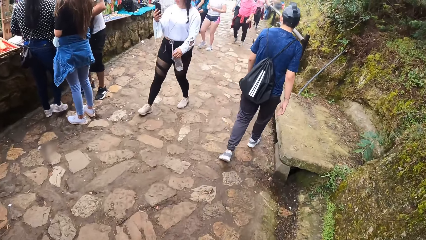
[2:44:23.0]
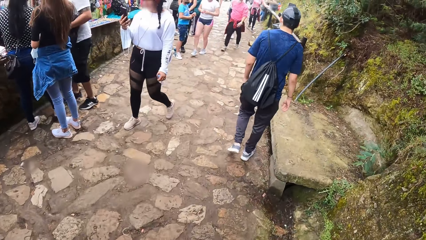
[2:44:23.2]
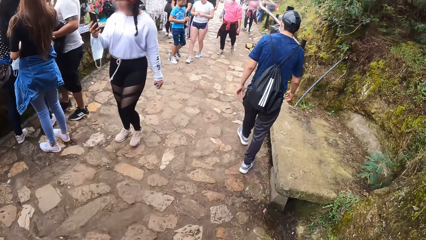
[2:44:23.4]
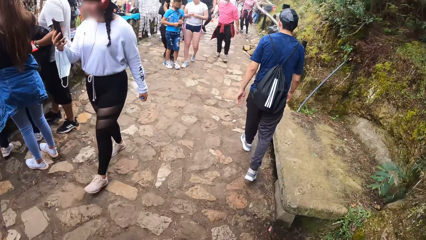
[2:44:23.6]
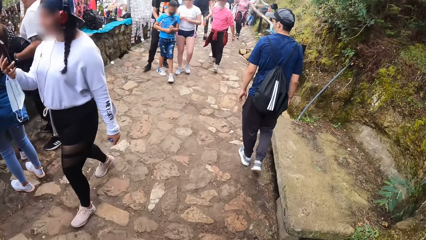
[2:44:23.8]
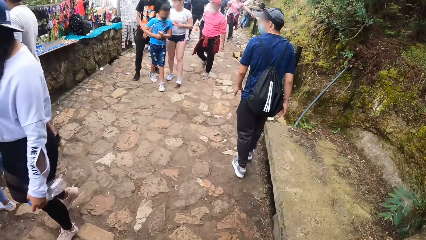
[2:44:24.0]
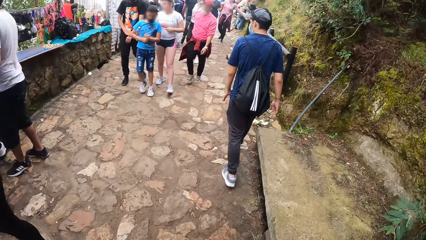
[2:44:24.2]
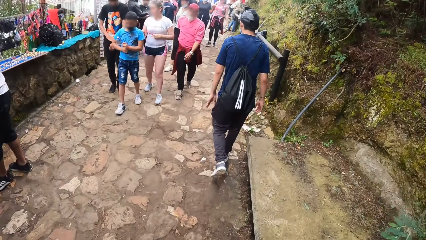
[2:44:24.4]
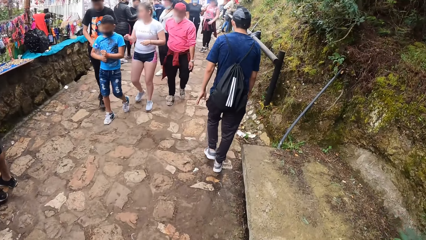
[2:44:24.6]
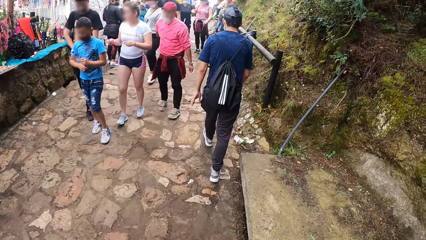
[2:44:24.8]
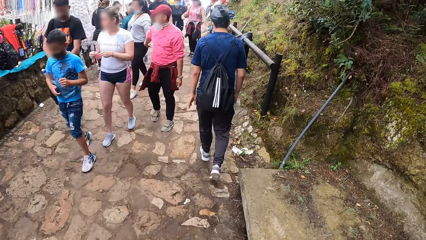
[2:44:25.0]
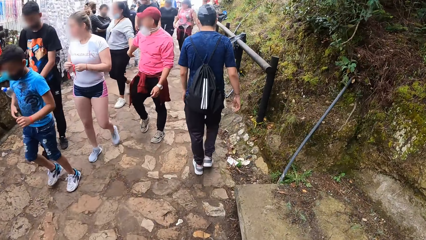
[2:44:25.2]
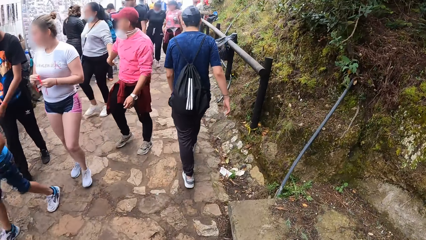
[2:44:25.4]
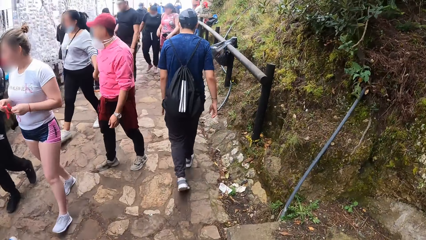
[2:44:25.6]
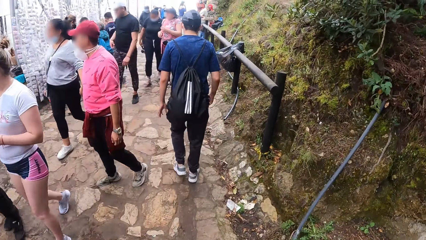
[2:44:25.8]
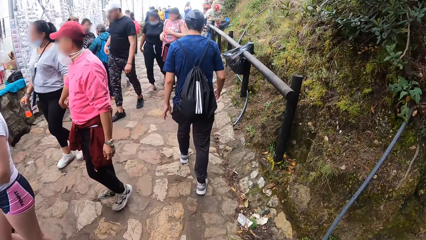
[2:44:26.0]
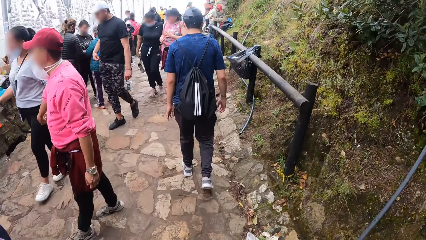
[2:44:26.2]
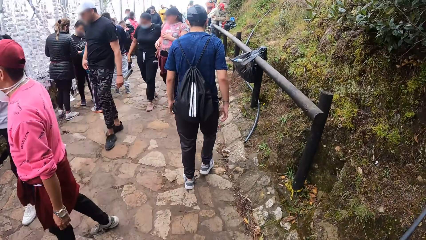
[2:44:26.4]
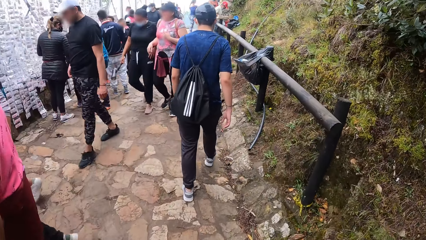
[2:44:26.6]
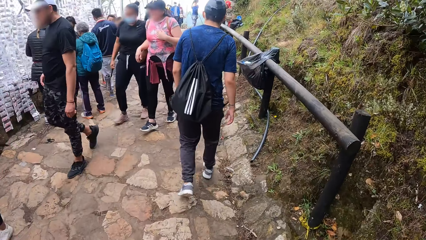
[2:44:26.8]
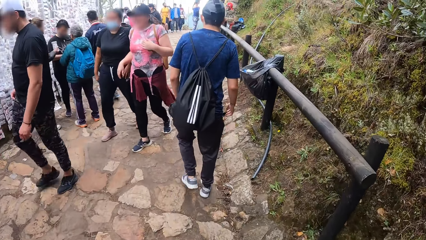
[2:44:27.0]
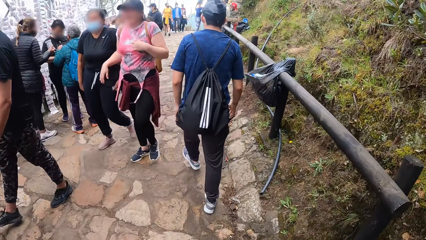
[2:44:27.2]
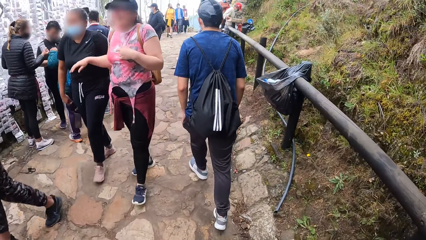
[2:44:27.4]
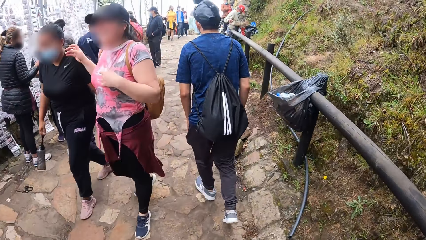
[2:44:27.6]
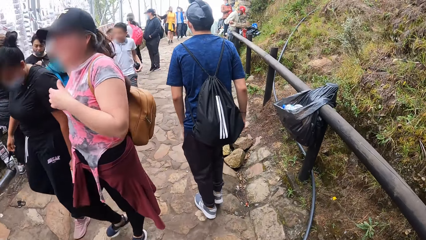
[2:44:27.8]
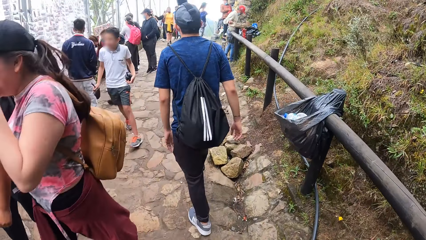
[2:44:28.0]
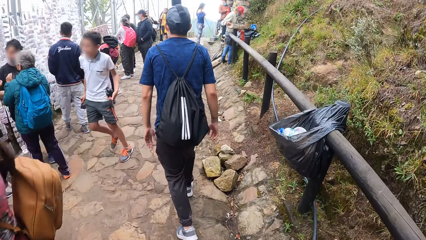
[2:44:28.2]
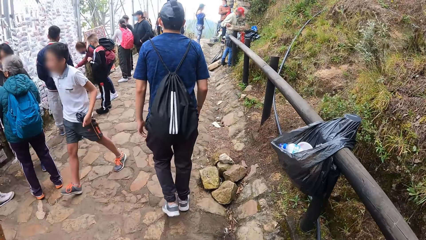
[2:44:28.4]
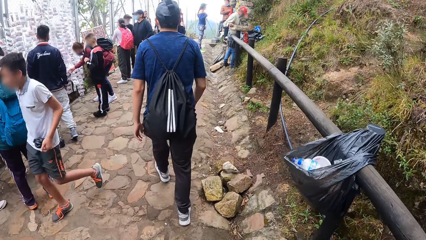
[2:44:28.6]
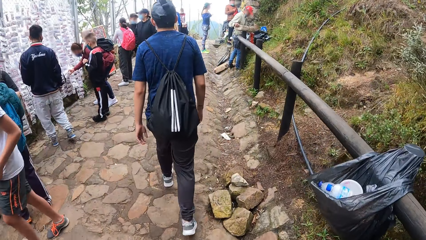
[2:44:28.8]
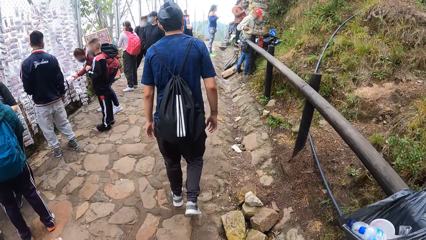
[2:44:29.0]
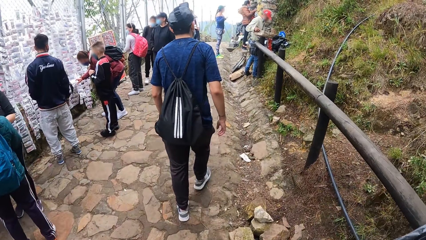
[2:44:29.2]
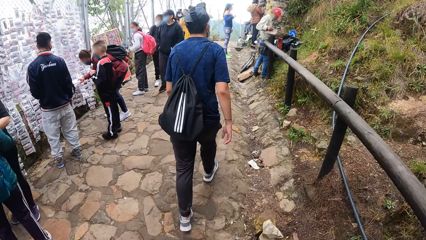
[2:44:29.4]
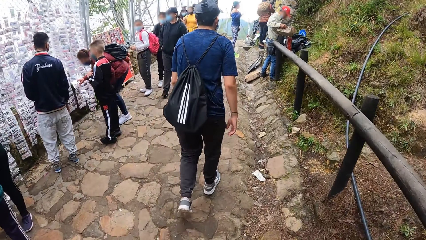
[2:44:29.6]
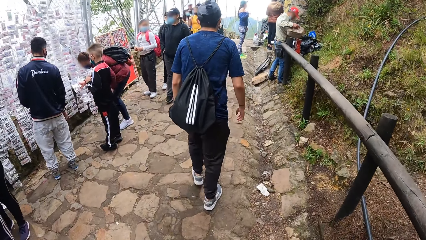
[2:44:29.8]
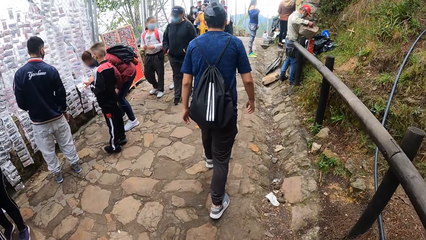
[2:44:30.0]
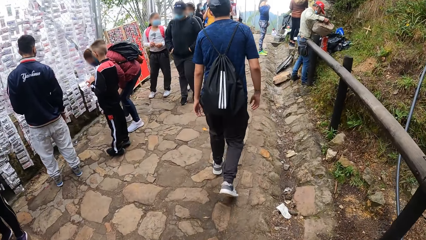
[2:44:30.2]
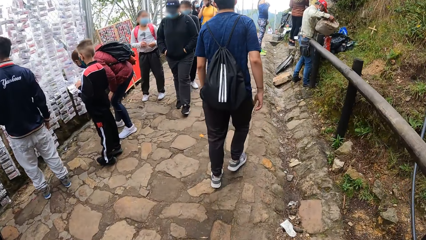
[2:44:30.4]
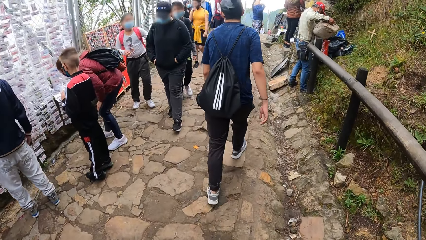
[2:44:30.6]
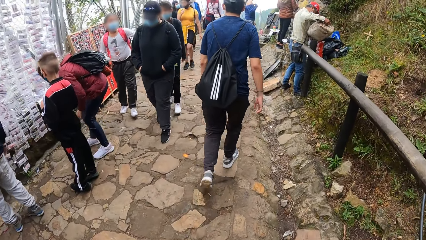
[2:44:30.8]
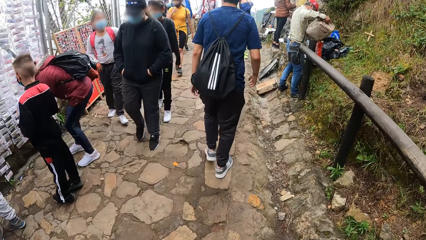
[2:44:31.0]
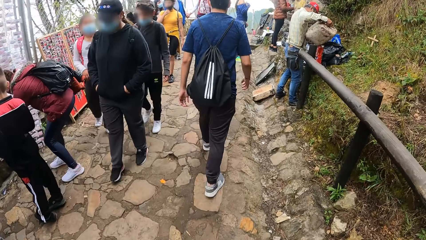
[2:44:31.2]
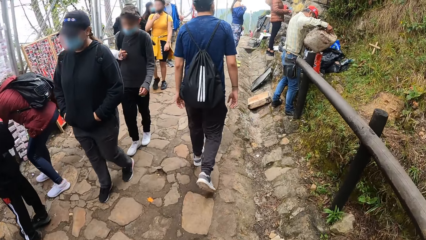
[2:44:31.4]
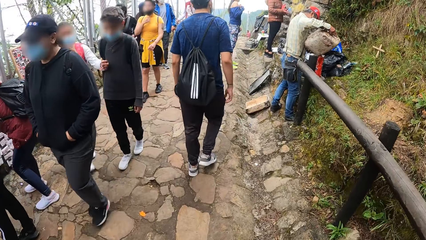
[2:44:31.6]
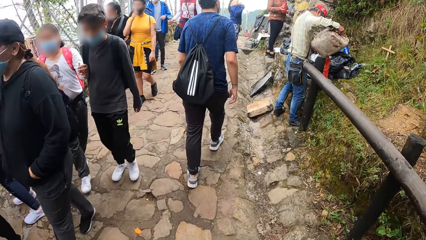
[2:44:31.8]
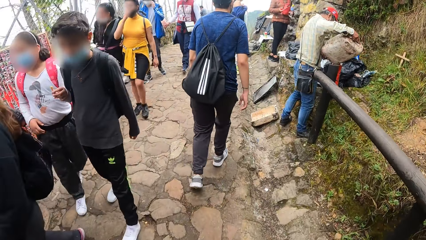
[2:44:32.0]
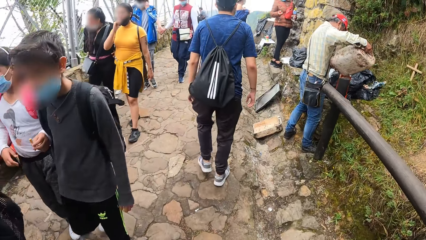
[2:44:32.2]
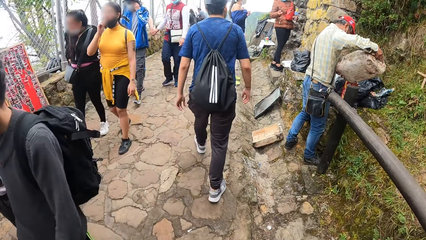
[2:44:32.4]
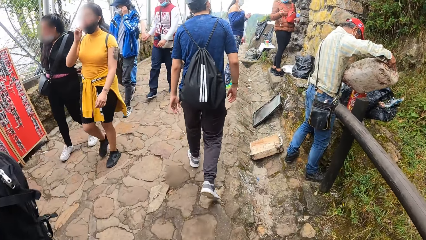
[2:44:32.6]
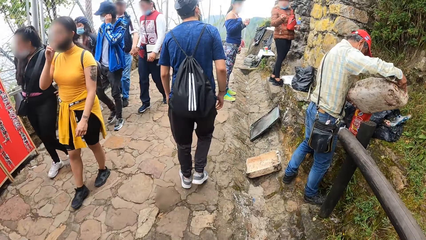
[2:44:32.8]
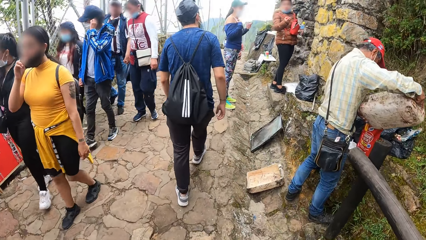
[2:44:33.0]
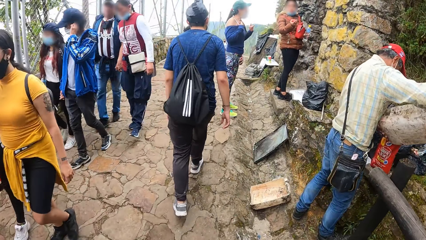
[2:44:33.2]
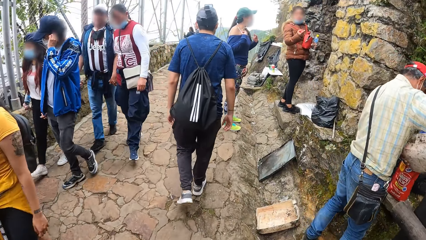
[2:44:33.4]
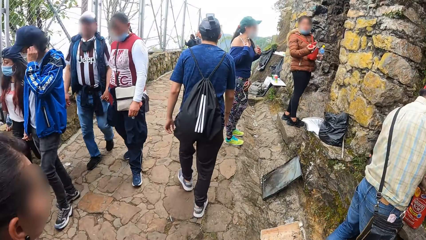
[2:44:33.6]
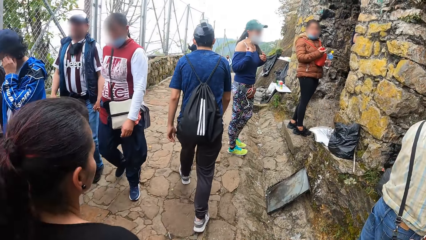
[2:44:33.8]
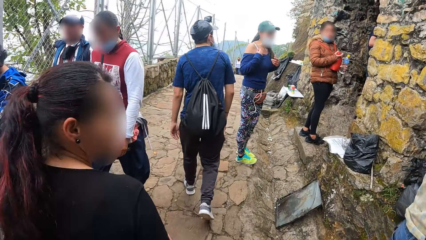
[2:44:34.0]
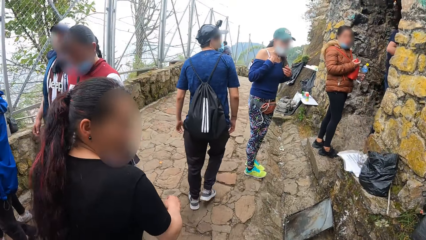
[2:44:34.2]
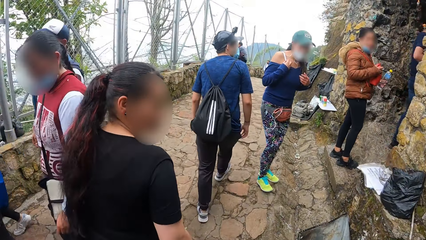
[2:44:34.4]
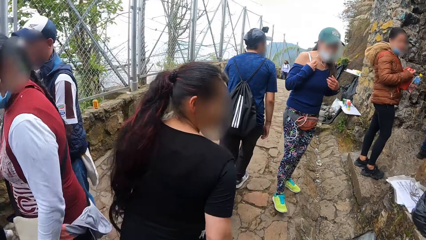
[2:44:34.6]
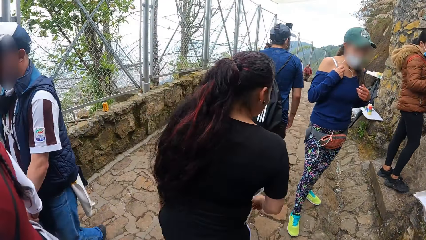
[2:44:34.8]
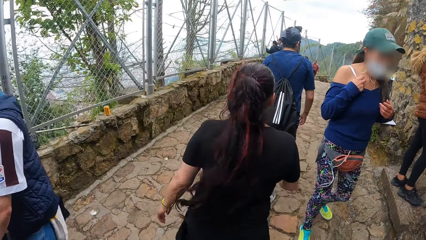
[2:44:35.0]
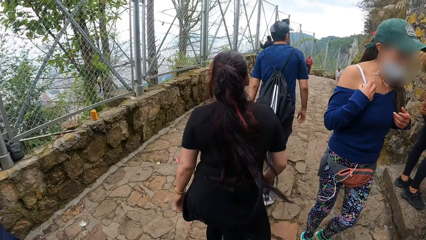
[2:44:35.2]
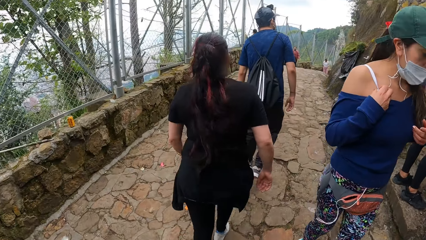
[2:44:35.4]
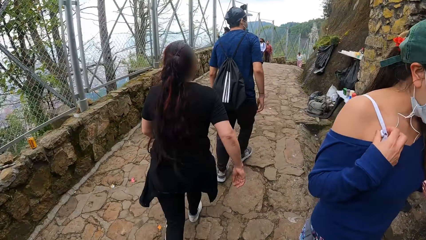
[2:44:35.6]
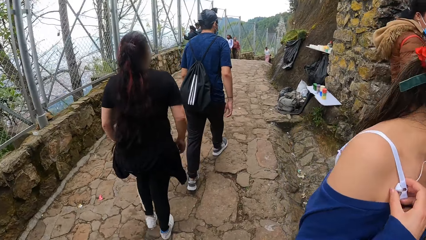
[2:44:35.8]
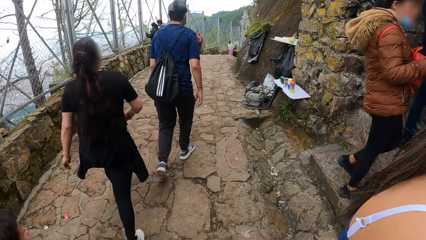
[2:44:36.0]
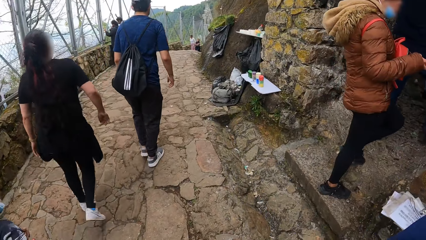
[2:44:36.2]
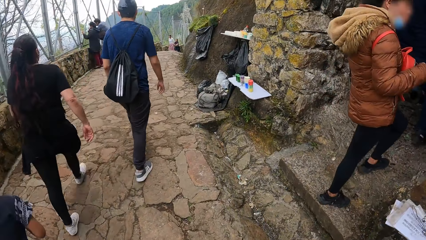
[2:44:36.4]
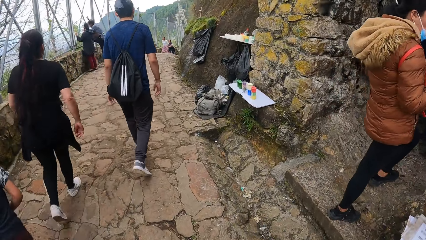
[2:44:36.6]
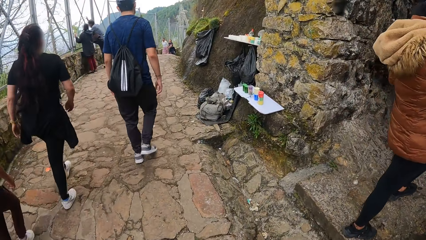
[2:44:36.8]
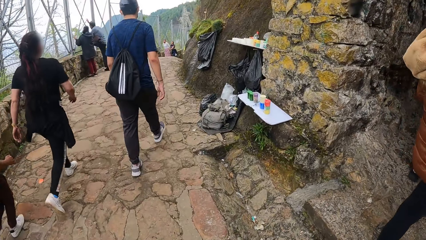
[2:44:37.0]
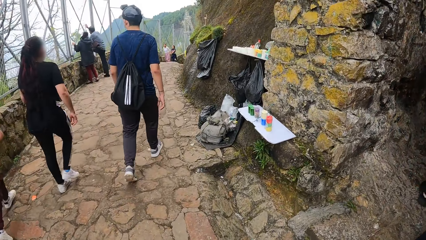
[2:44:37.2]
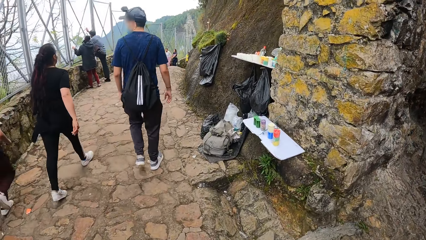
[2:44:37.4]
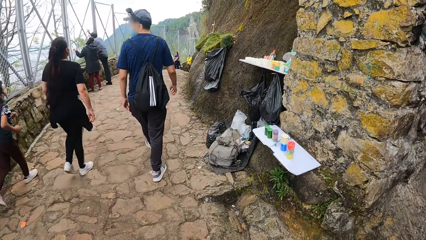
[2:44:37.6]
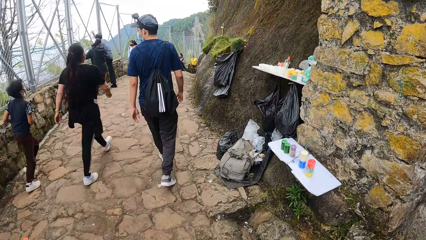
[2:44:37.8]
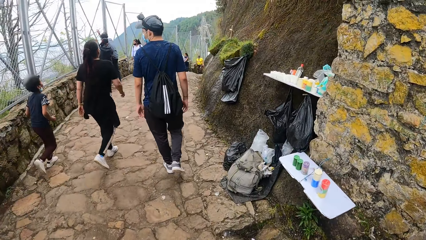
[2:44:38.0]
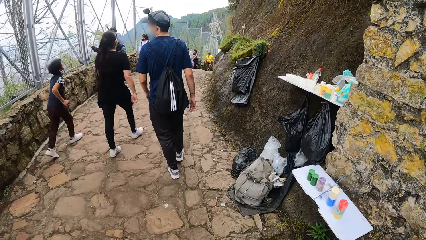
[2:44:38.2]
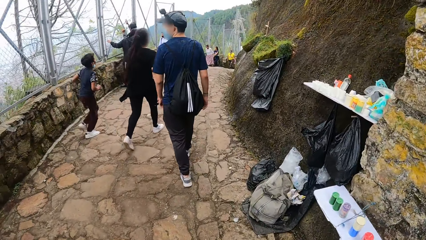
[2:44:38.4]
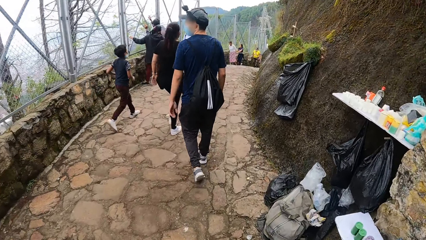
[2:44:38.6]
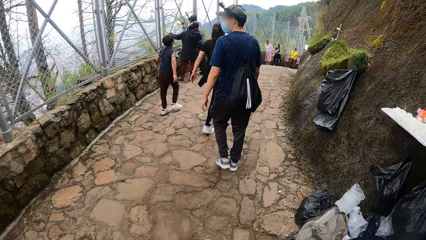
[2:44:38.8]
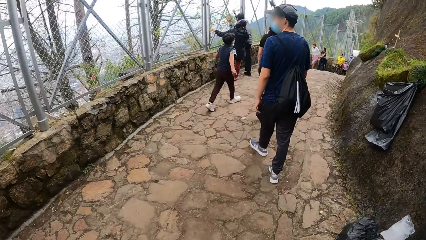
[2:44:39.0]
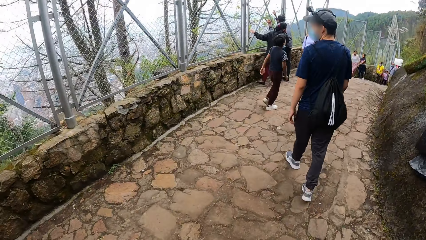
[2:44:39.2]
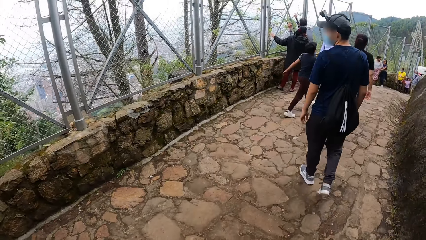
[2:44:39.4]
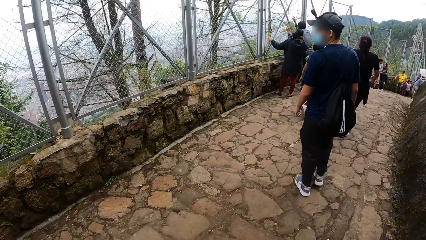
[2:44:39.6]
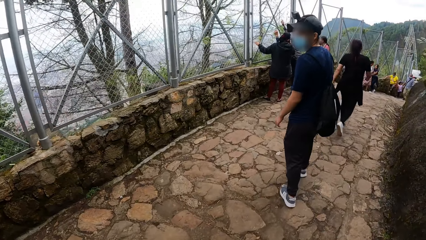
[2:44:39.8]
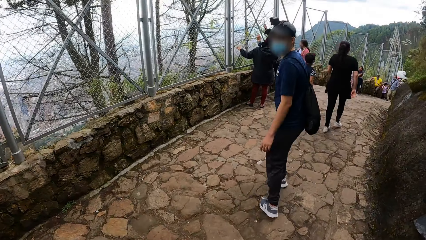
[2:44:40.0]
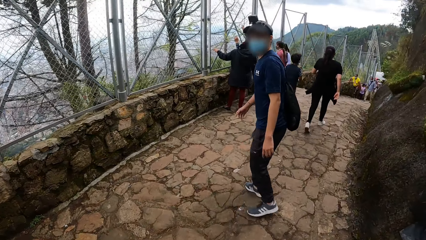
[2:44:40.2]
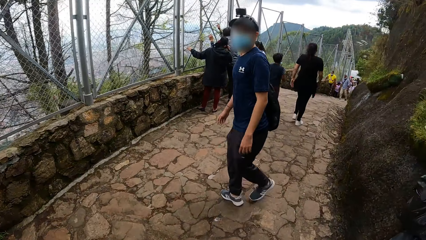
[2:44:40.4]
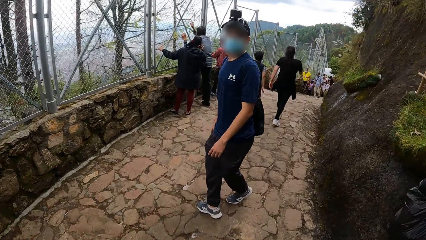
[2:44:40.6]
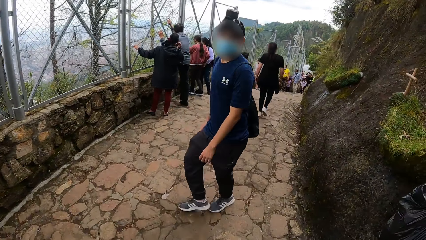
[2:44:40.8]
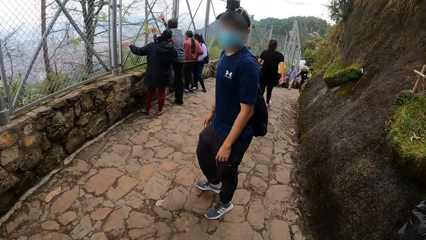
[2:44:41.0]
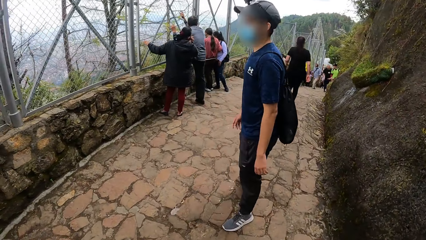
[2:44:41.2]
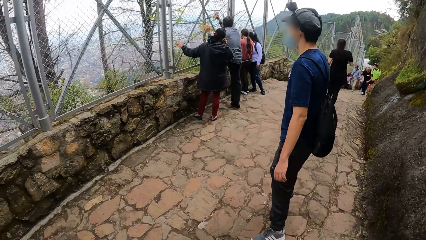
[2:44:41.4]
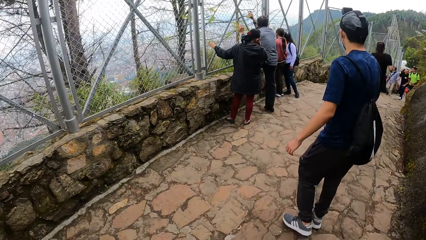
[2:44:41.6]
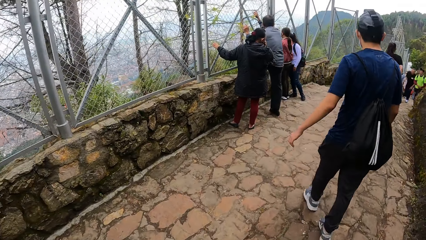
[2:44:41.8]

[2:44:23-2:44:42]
A man walks on a sidewalk. The camera wearer walks on a sidewalk. Another man interacts with the camera wearer.
